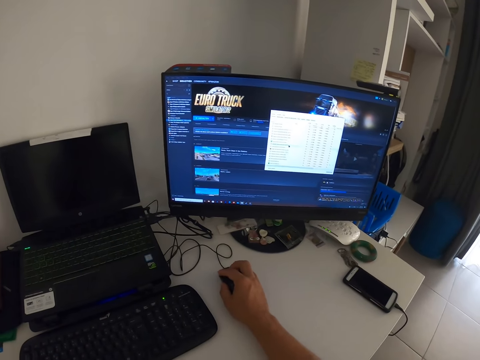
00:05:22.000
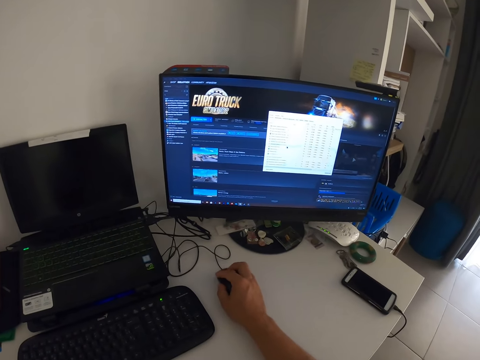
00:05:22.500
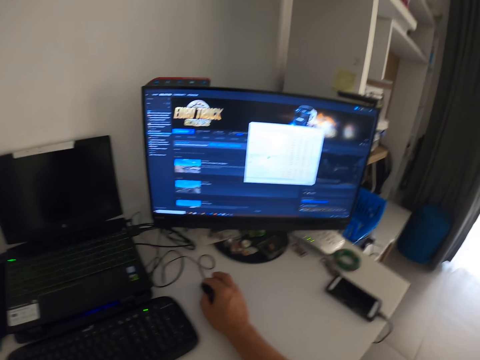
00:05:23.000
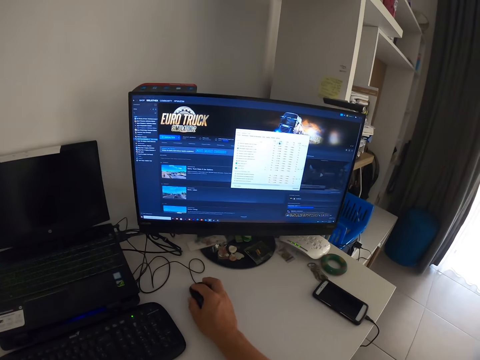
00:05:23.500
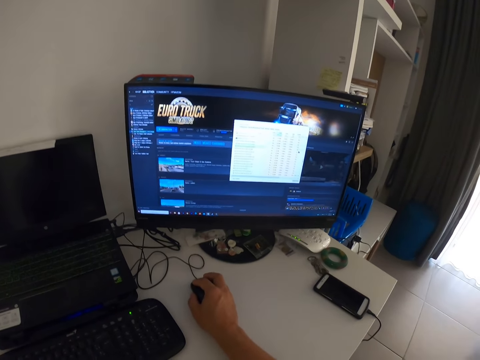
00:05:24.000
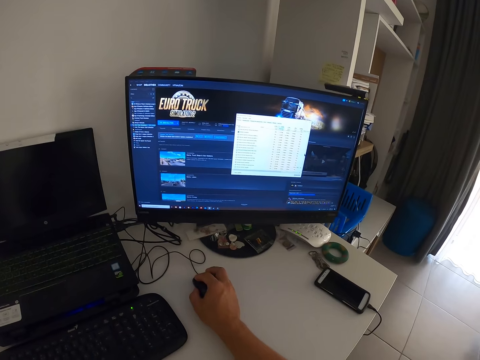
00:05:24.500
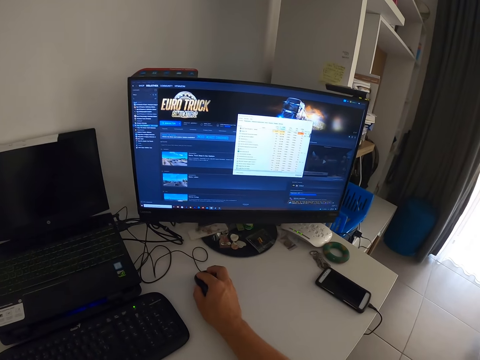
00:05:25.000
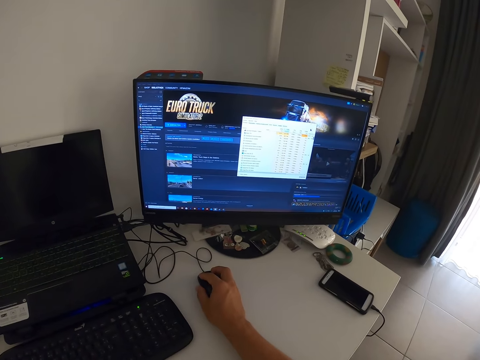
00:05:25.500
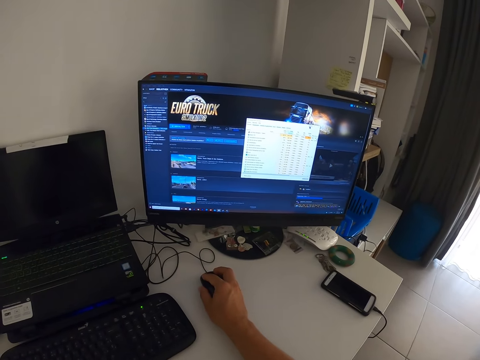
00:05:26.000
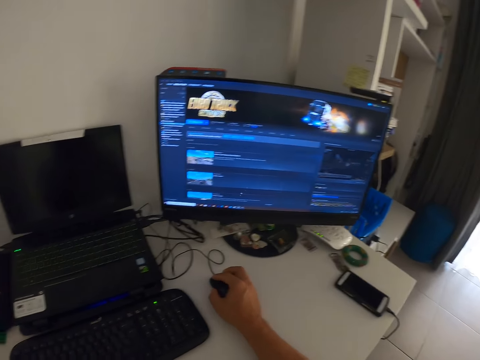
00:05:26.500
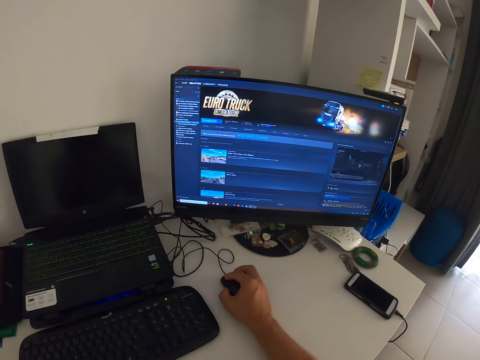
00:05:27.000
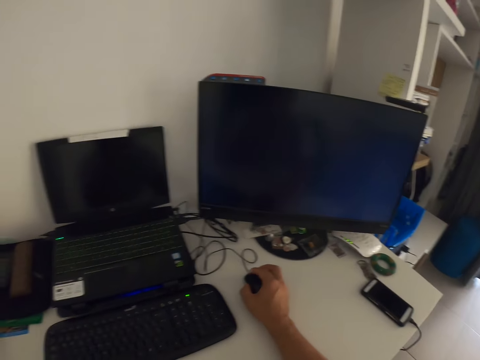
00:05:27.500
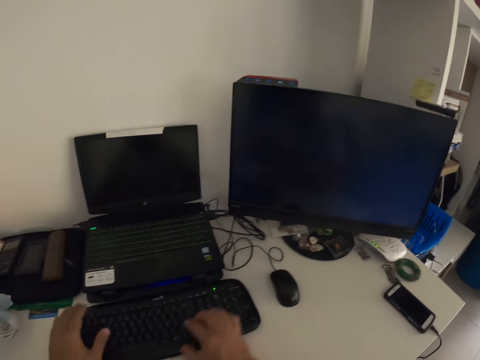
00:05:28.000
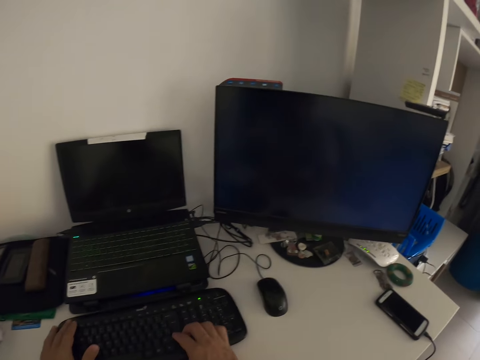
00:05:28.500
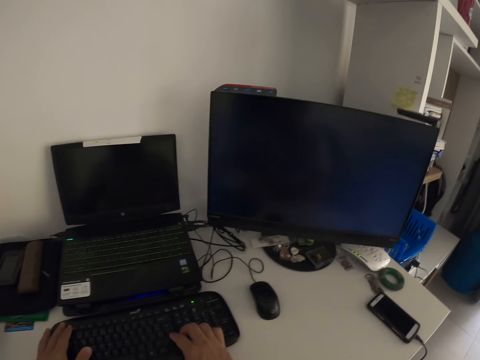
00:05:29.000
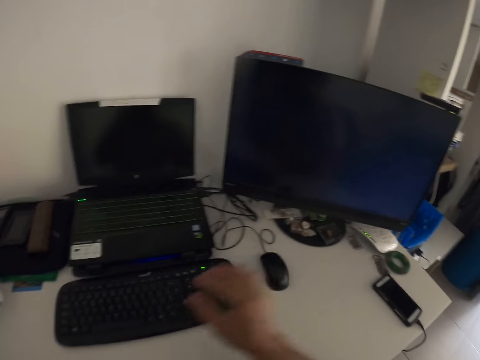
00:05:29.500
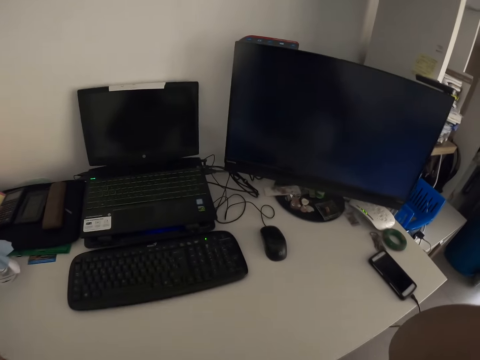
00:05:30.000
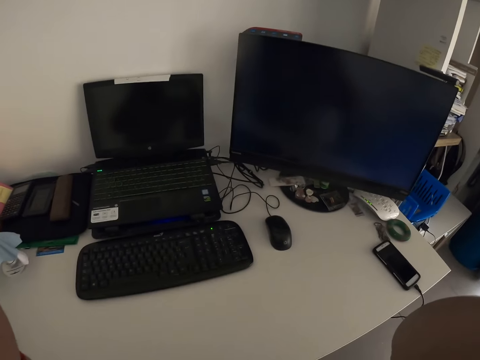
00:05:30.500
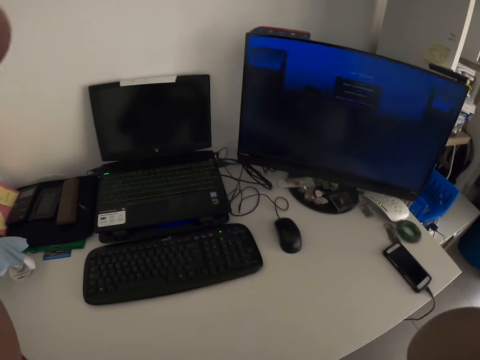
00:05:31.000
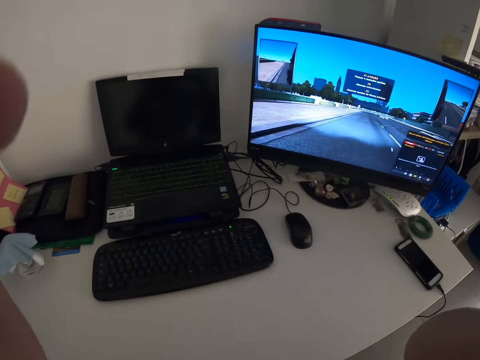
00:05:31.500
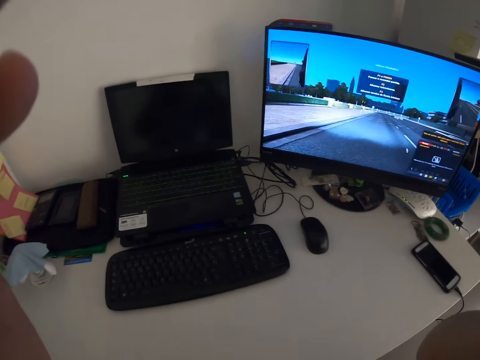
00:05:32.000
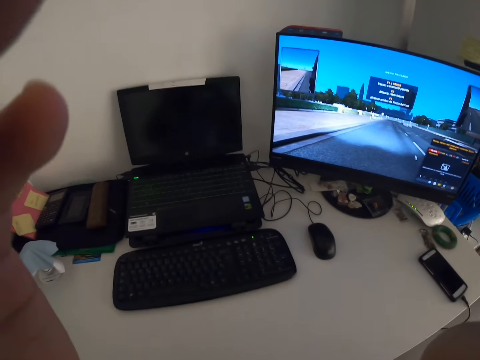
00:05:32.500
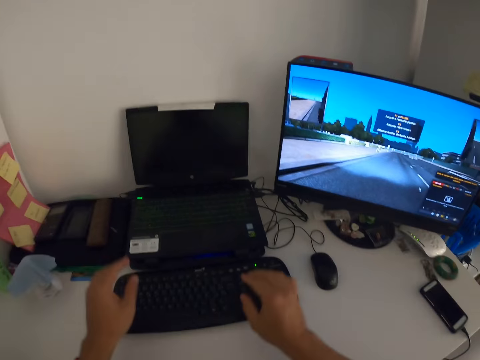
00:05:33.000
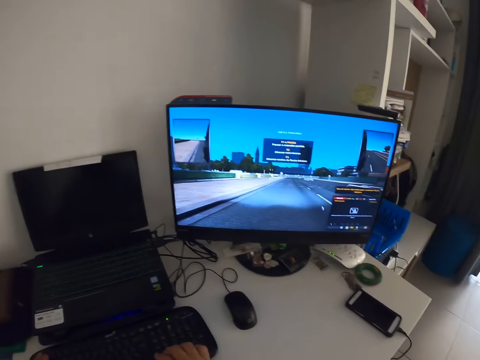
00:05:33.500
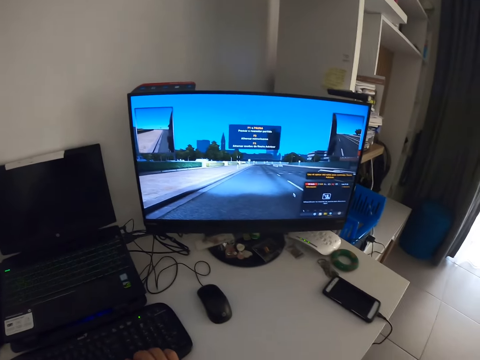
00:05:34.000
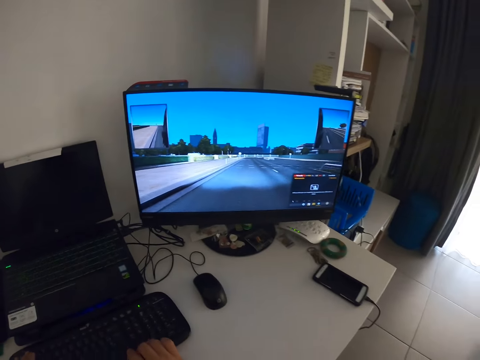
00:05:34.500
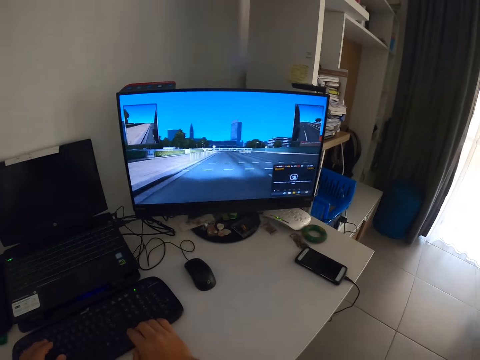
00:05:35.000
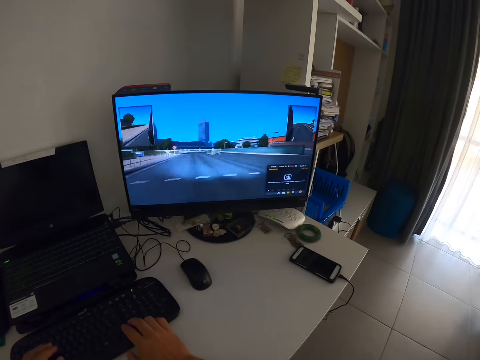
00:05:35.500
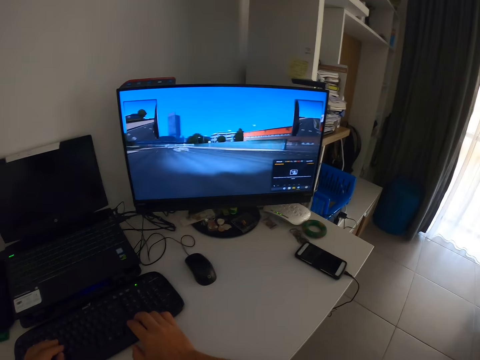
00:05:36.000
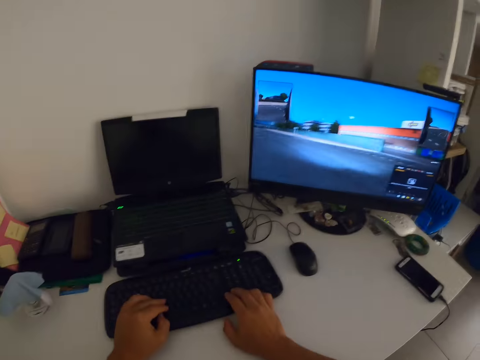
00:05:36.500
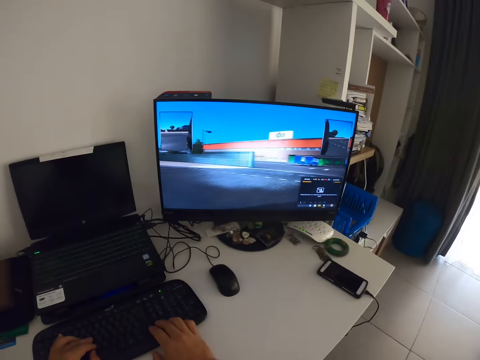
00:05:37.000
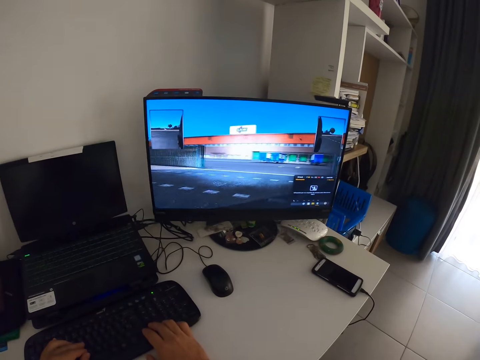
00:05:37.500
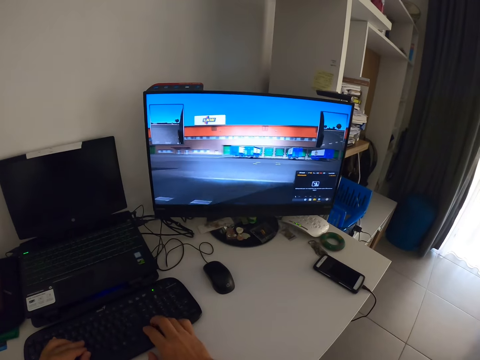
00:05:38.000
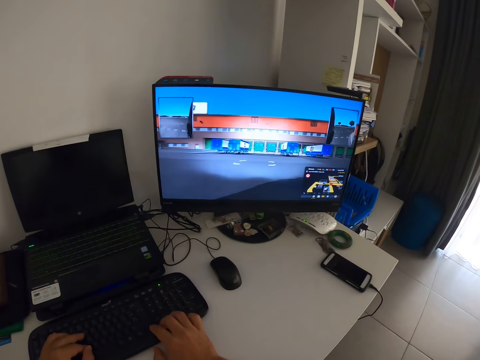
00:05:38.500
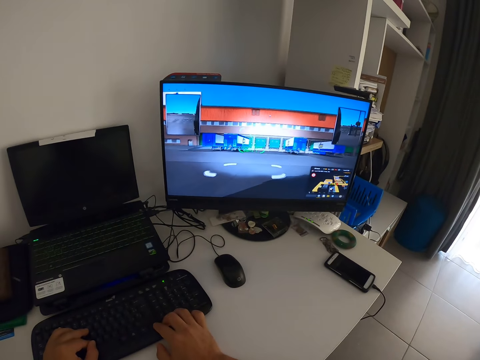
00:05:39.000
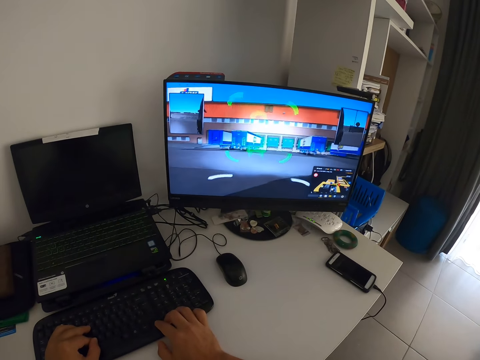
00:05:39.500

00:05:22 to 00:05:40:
The camera wearer clicks the mouse. They put the hands on the keyboard. They lift the hands. They handle the camera. They place the hands on the keyboard. They play the video game.

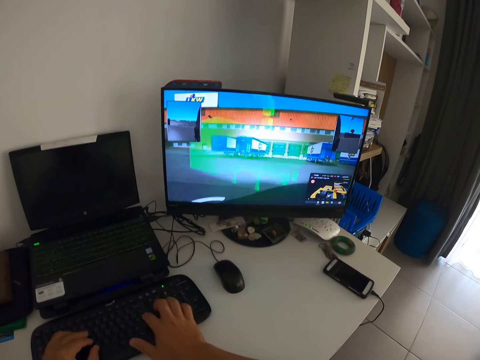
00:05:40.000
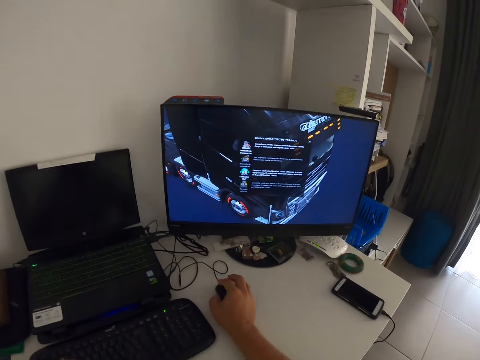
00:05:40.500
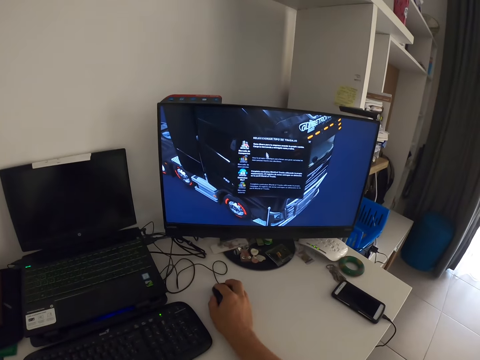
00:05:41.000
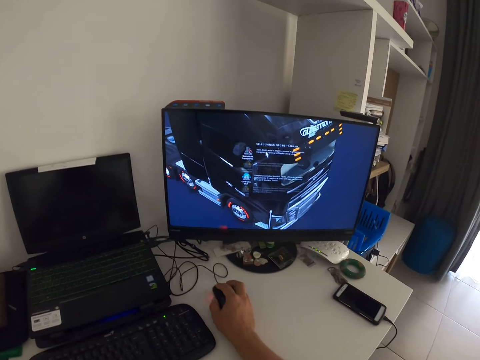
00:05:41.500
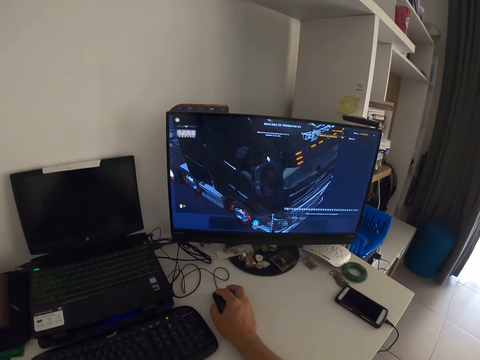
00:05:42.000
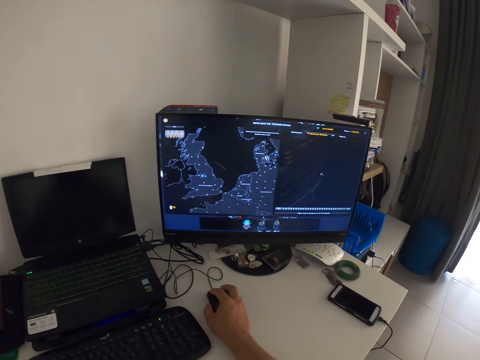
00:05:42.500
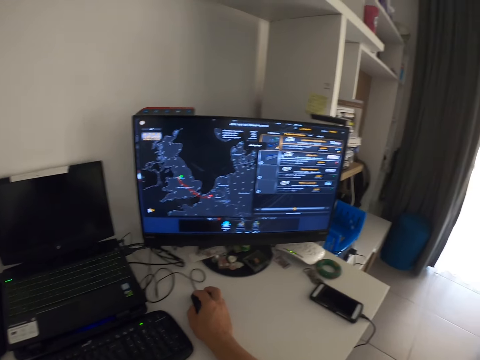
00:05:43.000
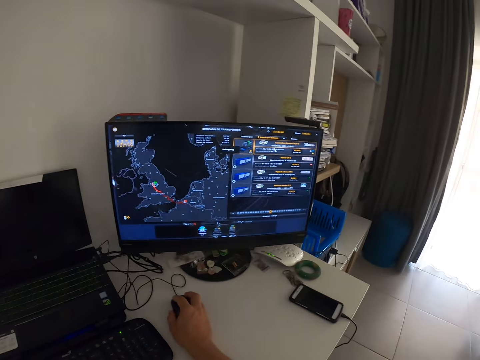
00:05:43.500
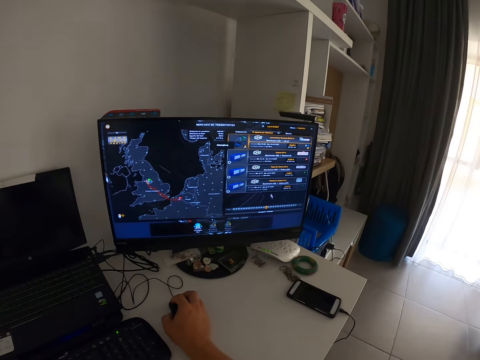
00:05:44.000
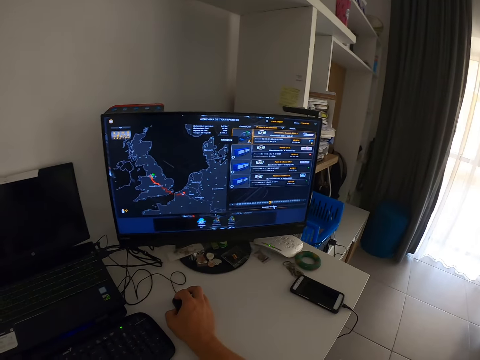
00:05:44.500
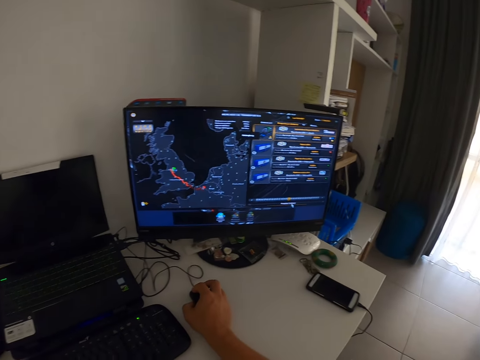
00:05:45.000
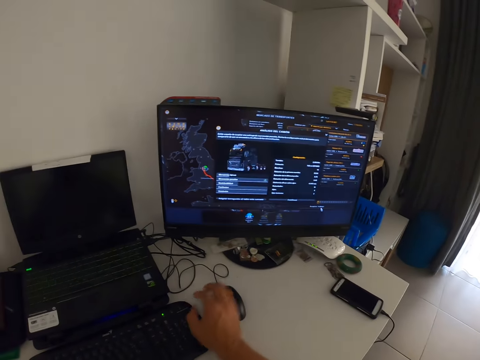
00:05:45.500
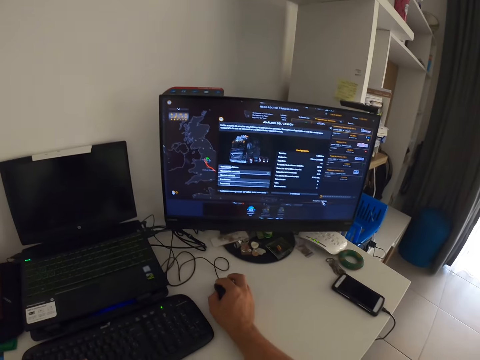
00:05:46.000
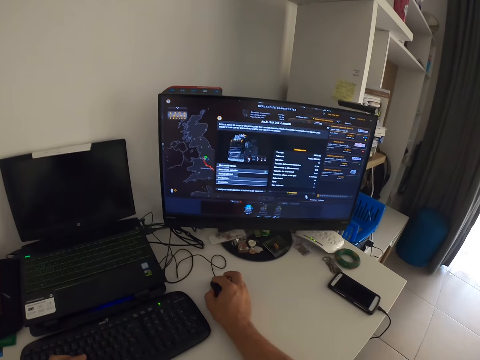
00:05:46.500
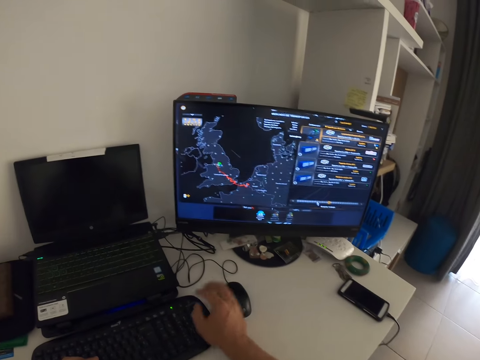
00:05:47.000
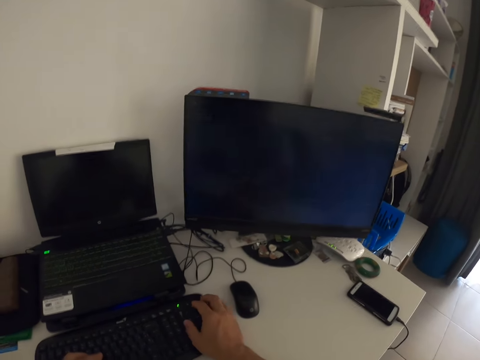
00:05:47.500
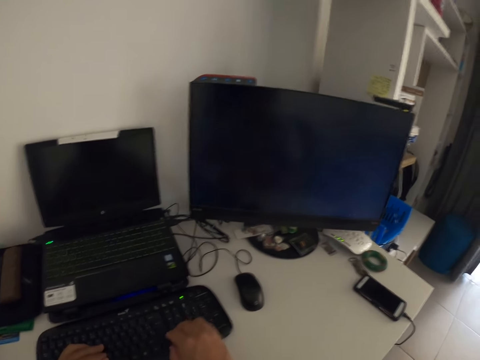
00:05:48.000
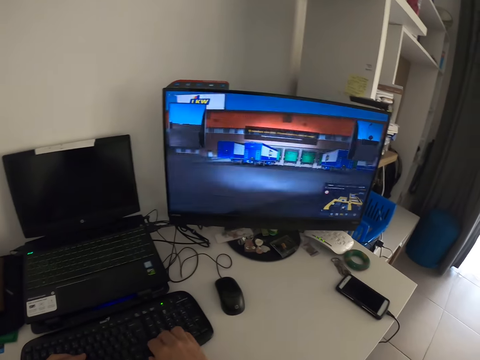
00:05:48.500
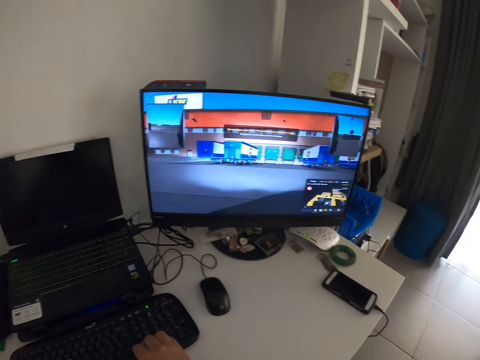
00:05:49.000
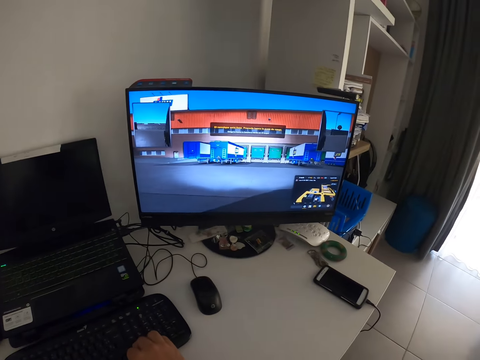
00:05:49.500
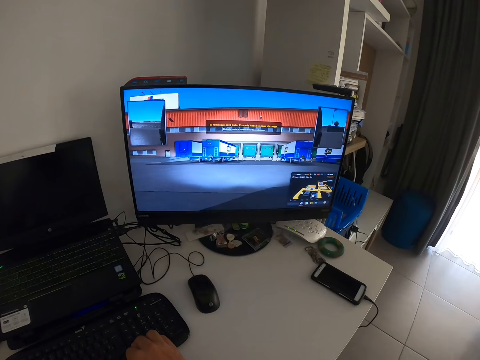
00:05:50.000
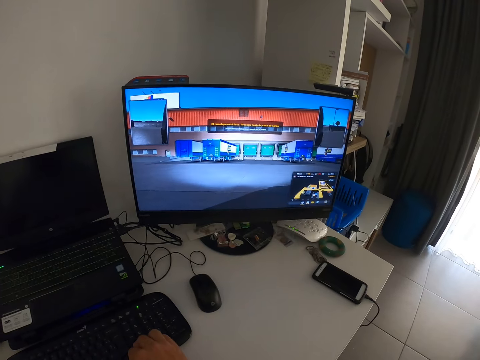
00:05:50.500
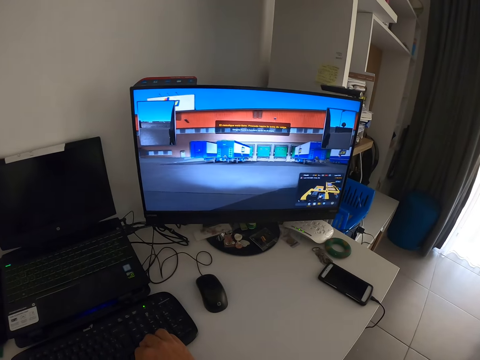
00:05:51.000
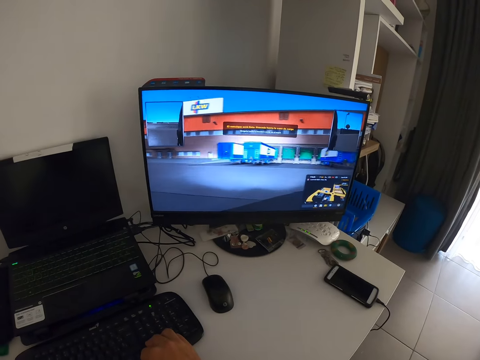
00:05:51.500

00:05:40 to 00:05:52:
The camera wearer scrolls the mouse. They click the mouse. They click the mouse again. They play the video game.
